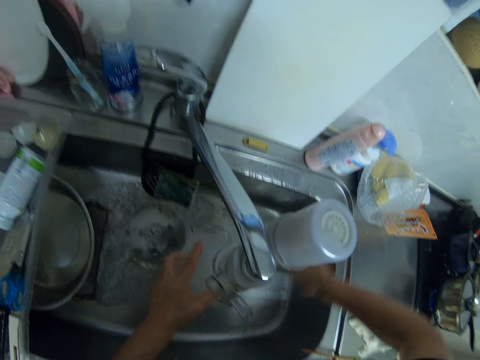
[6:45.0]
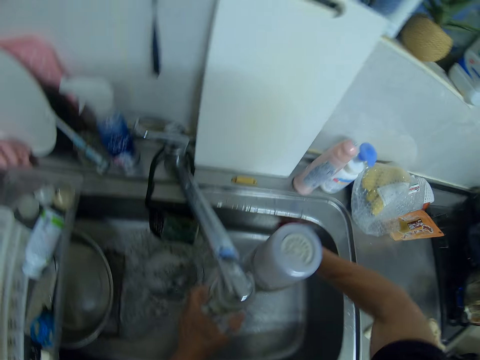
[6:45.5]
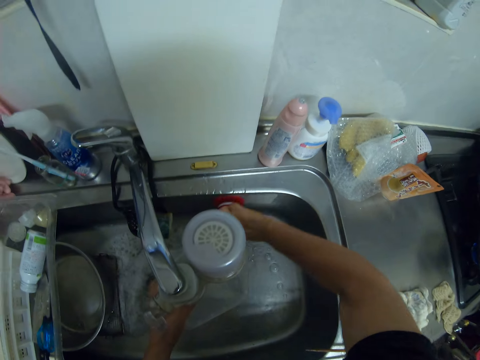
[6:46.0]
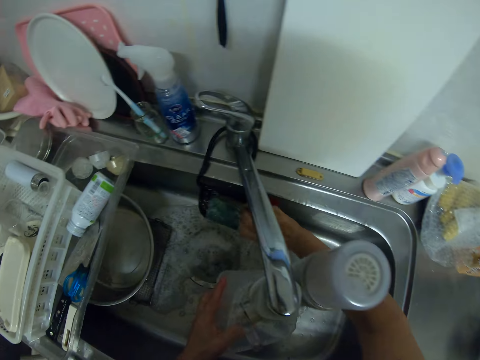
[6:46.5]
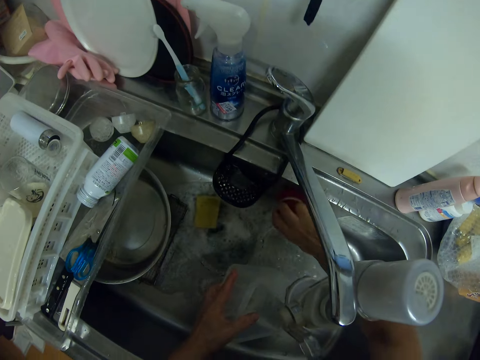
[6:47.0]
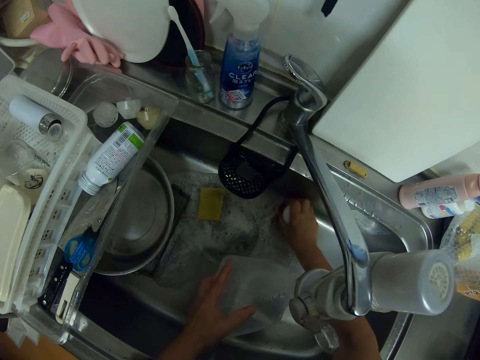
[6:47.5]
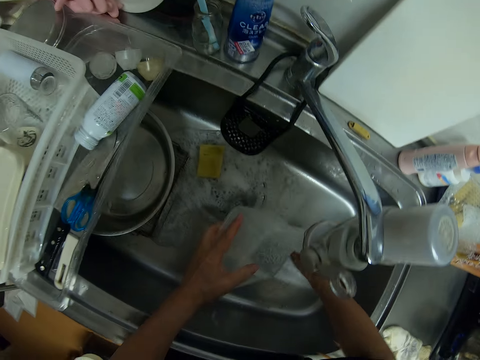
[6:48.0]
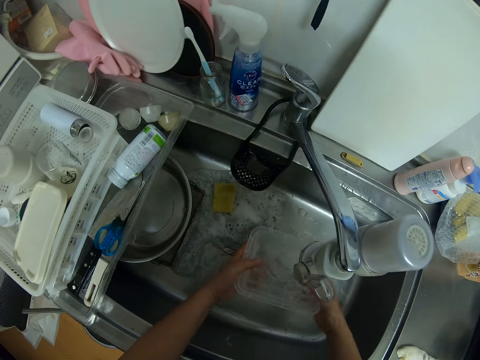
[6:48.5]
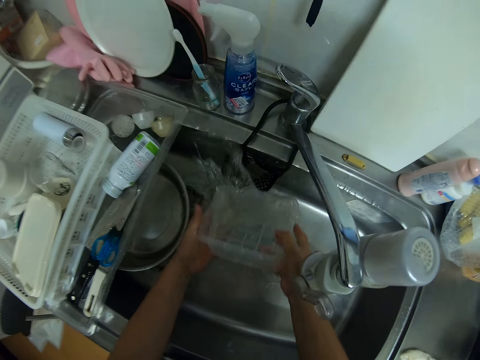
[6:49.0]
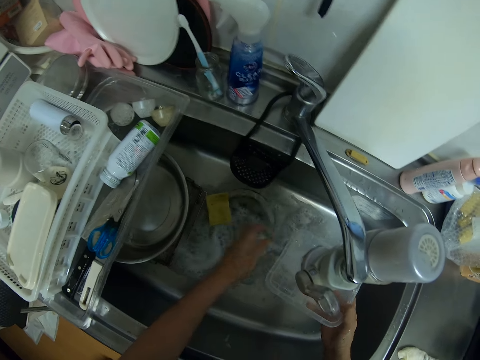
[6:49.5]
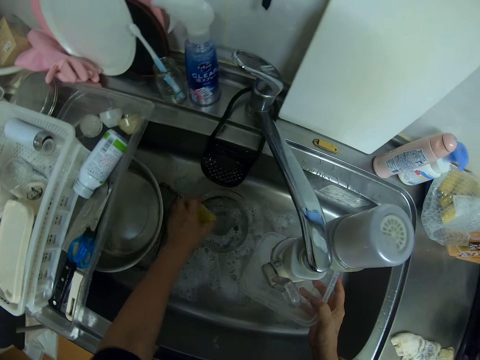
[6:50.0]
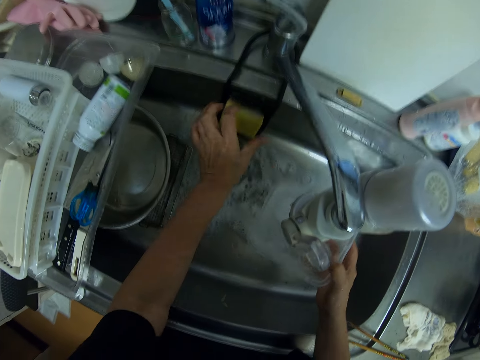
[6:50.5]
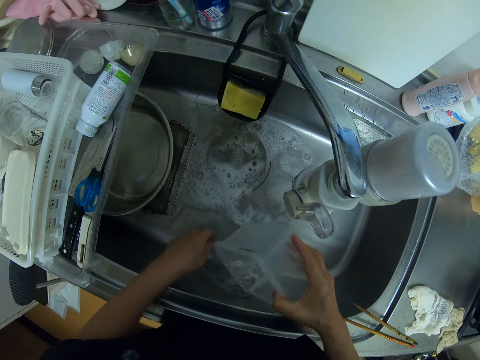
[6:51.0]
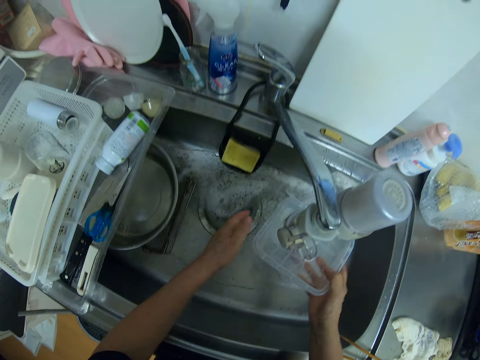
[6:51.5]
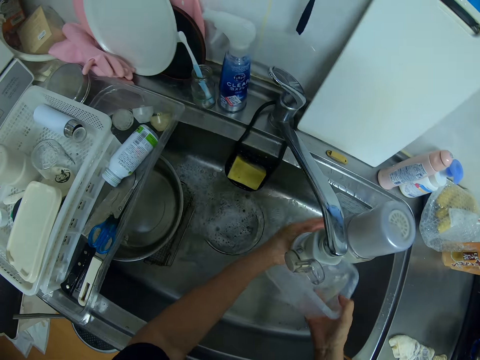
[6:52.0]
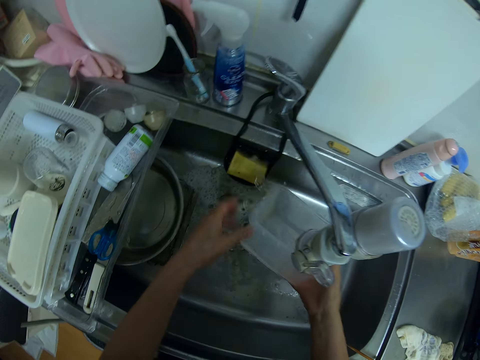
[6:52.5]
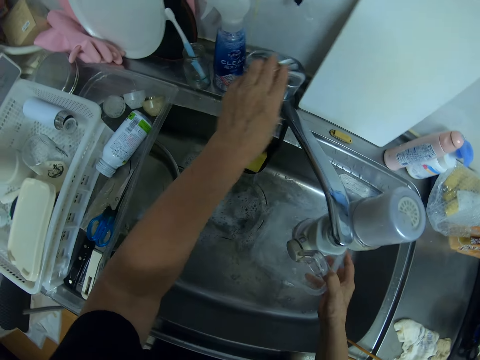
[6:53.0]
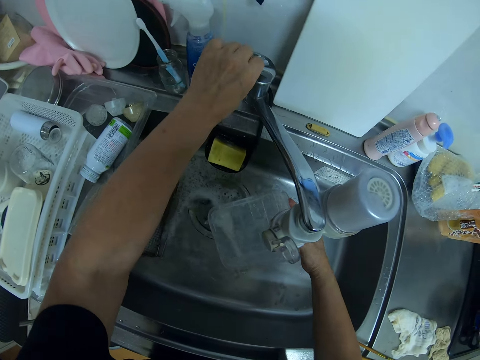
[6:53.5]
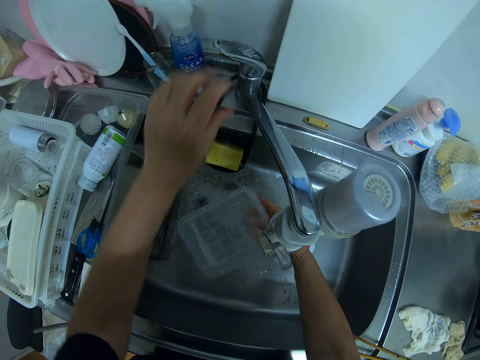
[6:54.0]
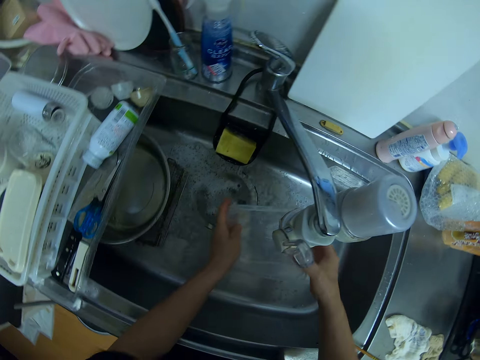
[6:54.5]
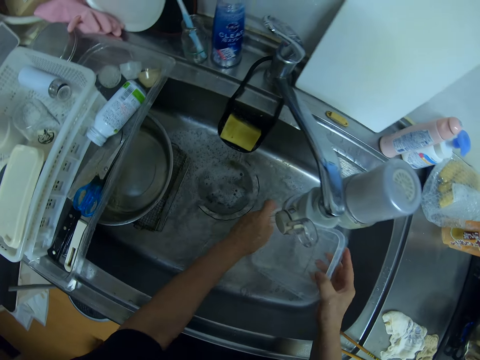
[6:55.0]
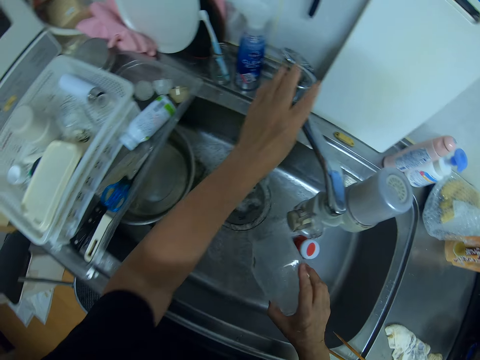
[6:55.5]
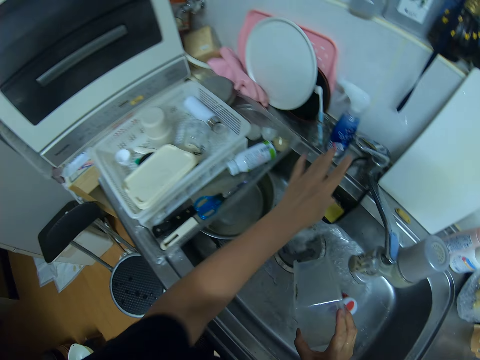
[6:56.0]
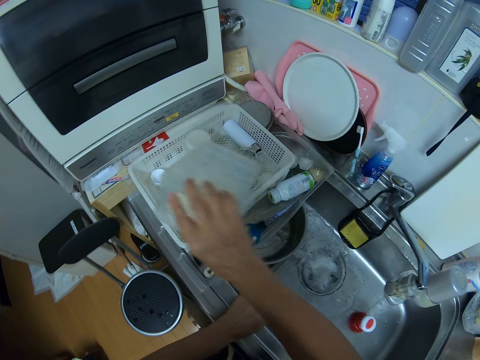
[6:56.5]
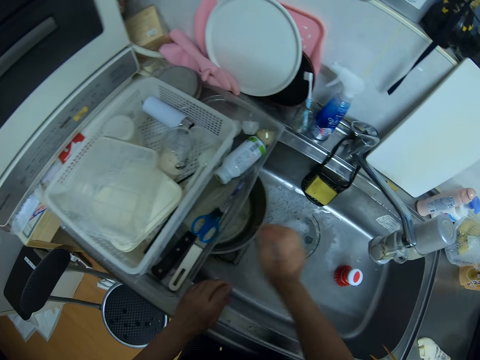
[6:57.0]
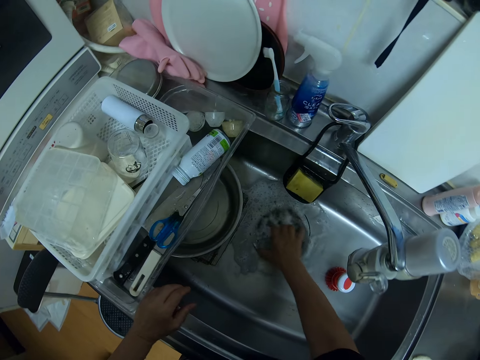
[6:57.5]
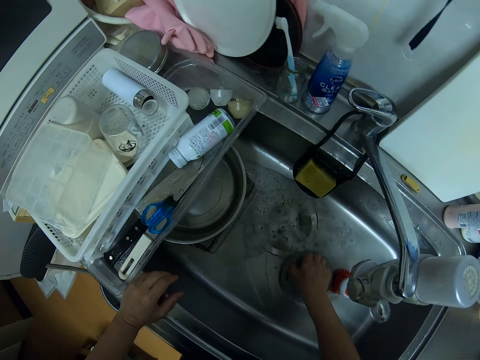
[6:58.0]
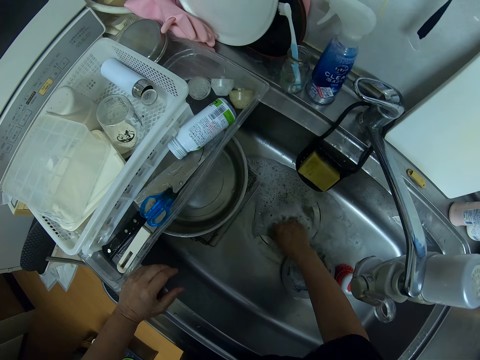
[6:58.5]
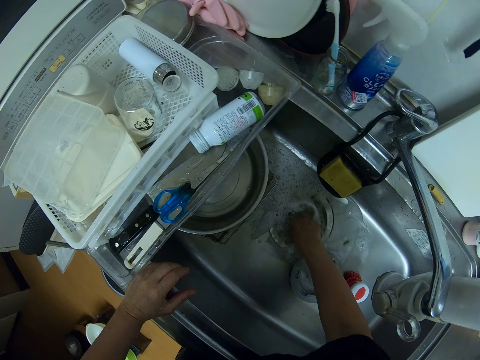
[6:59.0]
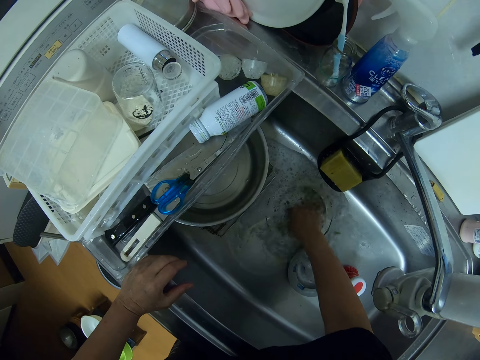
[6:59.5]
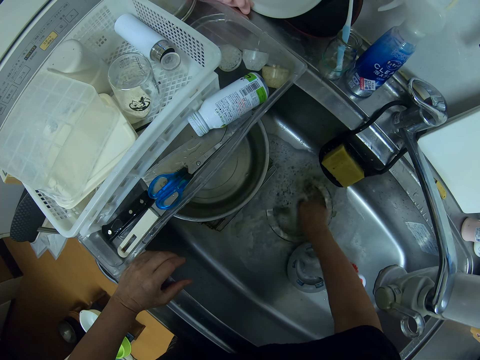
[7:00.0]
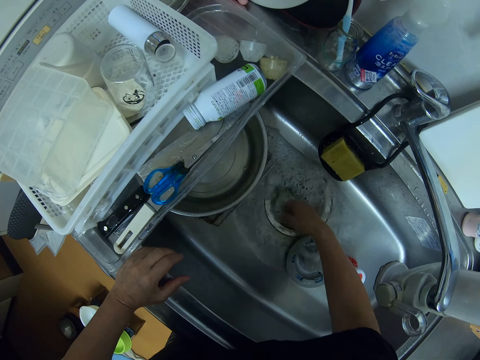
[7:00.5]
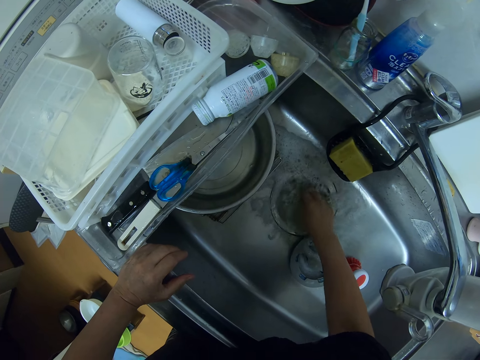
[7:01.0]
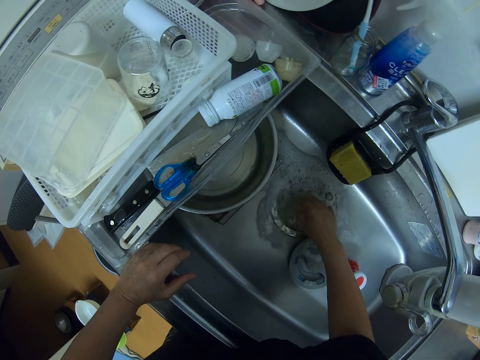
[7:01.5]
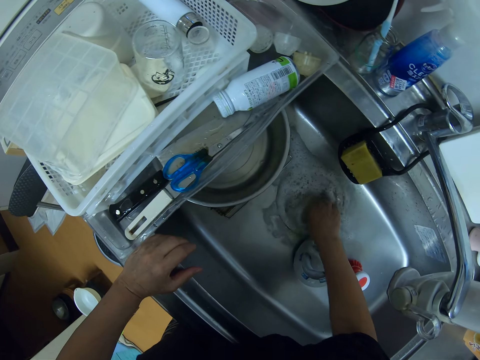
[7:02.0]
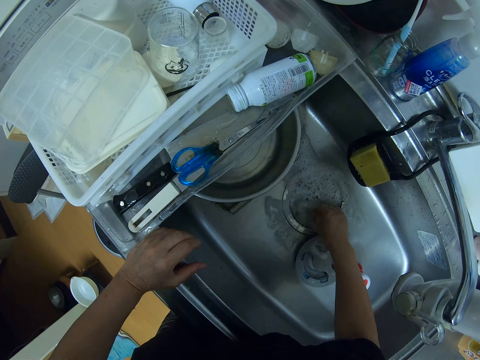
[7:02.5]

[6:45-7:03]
The camera wearer washes the kitchen sink with a brush. They pour the water from the bowl in the kitchen sink. They put the foam in the sink in the sponge case. They pick up the scouring pad. They pour the water from the bowl in the kitchen sink. They wash the plastic dish. They close the water tap. They drop the bowl in the basket. They remove an iron from the mouth of the kitchen sink and clean the drainage of the kitchen sink.

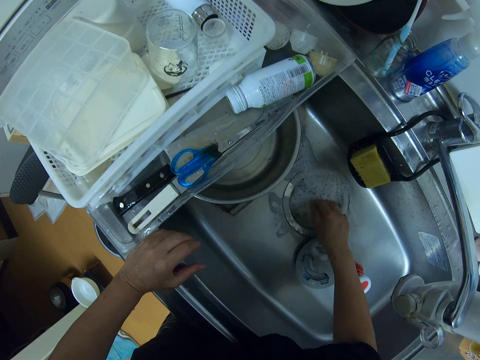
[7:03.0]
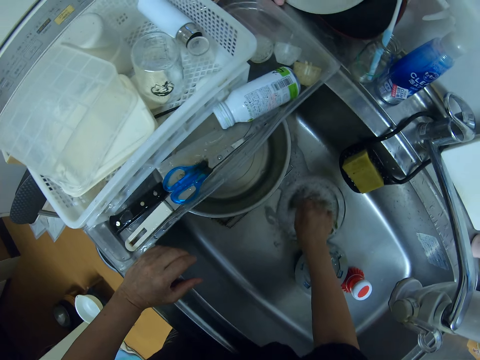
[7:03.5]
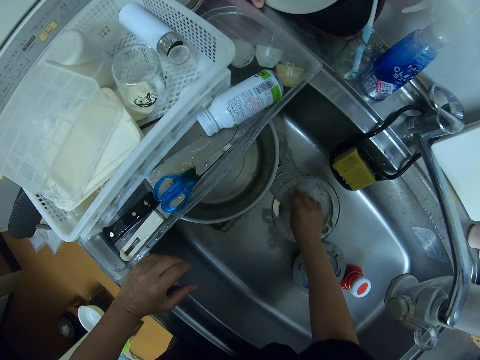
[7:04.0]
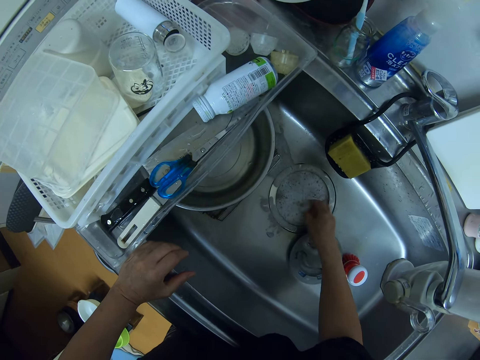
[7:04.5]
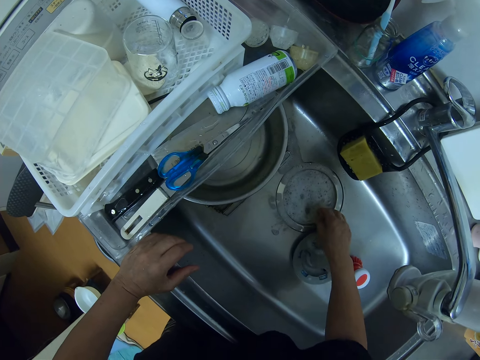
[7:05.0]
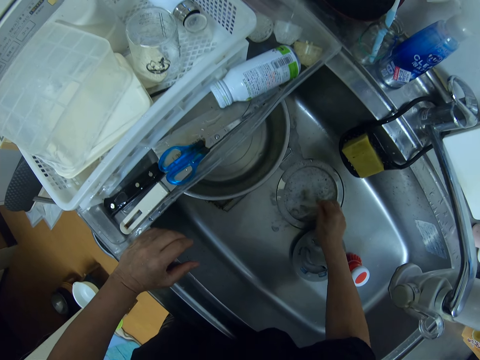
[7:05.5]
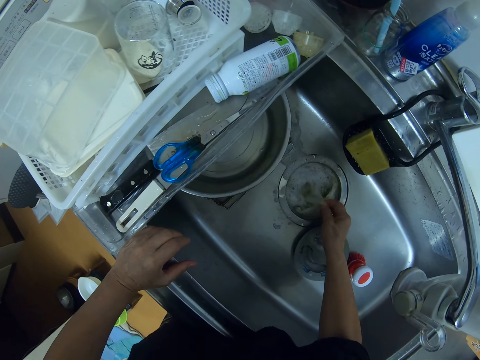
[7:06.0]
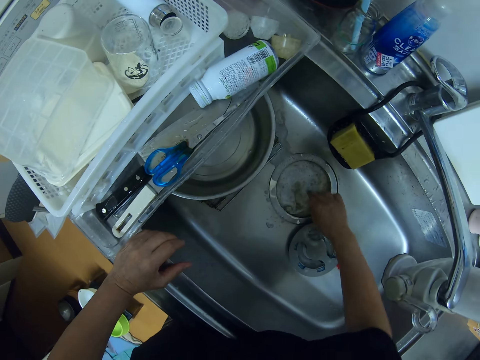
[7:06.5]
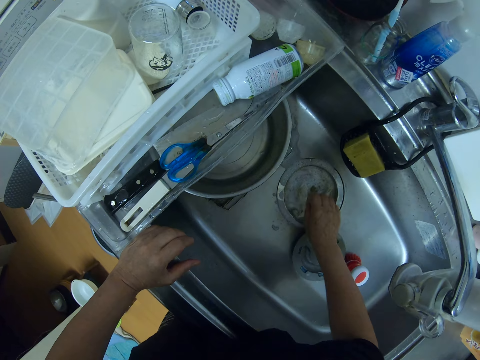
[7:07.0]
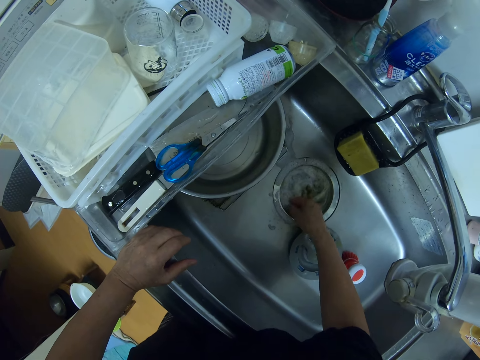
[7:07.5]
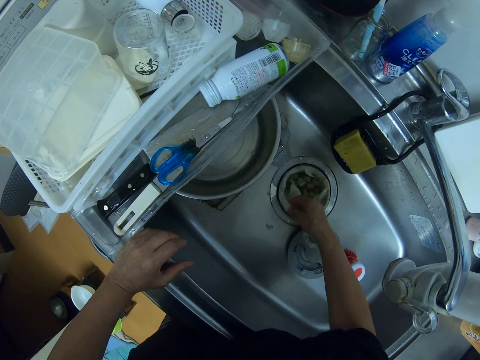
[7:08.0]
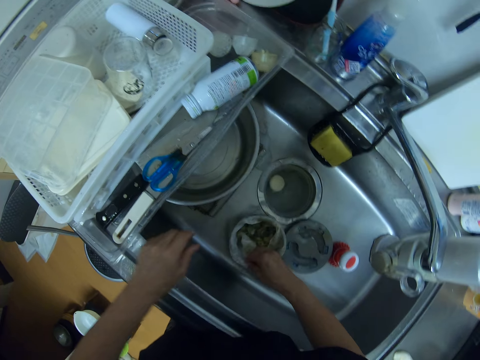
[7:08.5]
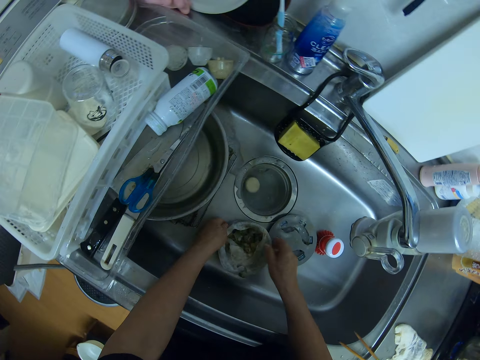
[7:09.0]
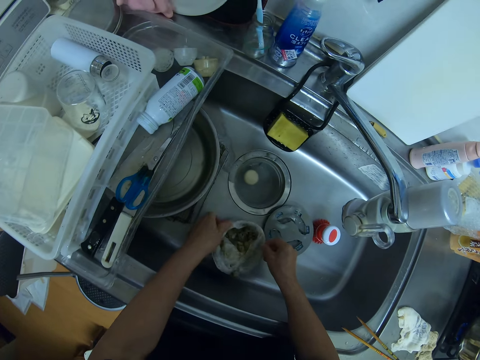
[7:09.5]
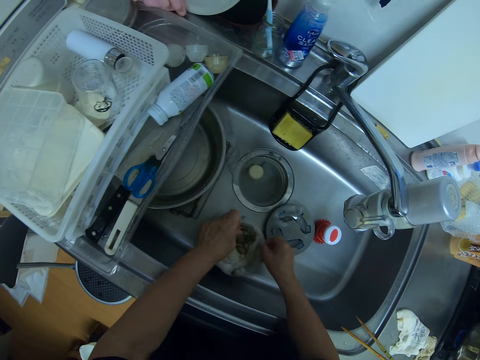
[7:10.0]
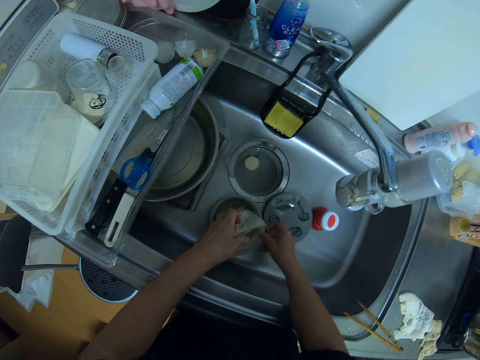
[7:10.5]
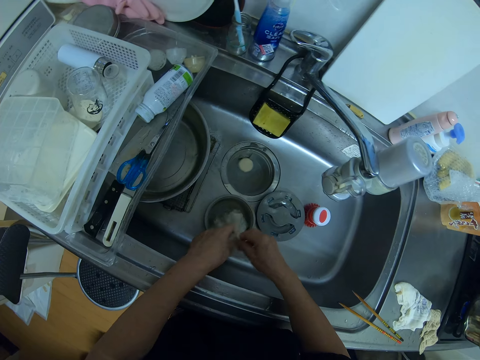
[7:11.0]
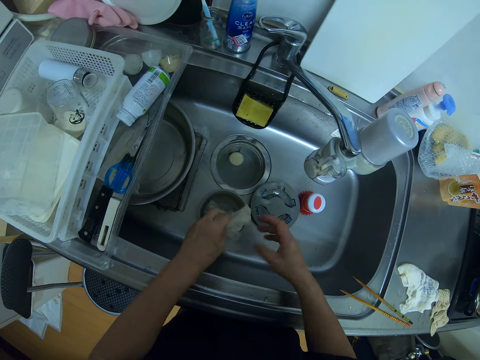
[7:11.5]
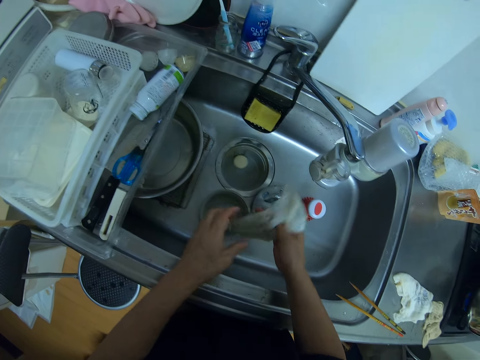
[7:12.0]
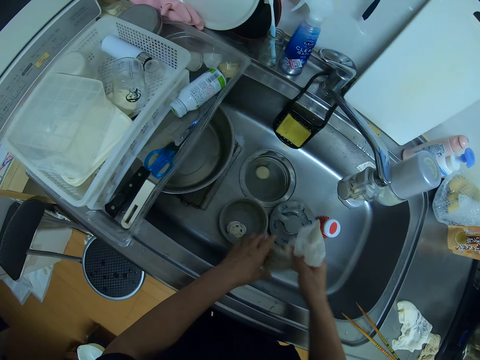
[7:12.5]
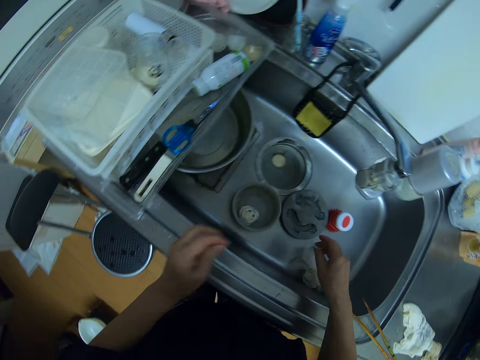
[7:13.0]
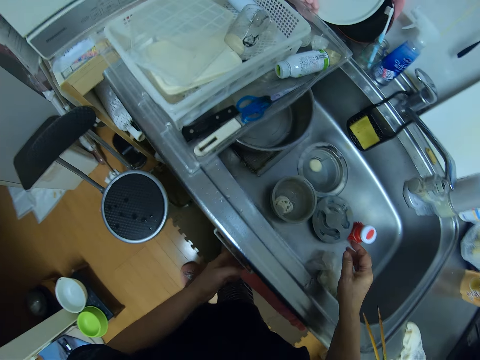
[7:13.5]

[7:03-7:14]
The camera wearer removes the nylon in the mouth of the kitchen sink drainage. They tie the mouth of the nylon.
